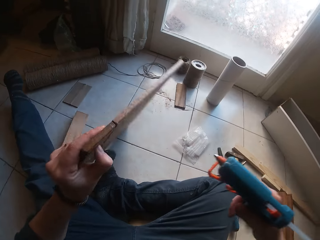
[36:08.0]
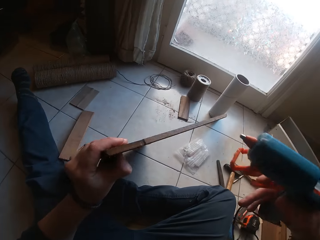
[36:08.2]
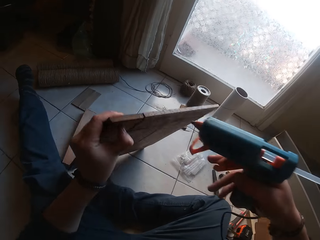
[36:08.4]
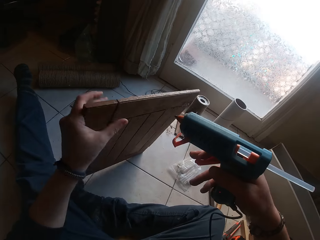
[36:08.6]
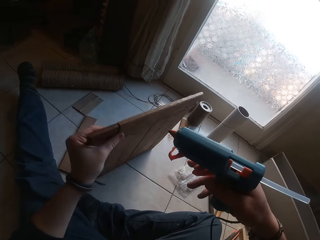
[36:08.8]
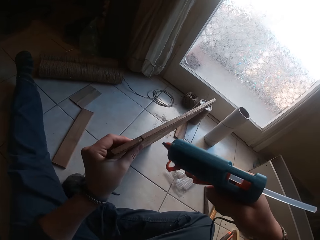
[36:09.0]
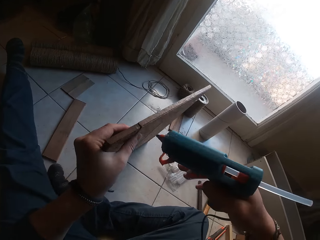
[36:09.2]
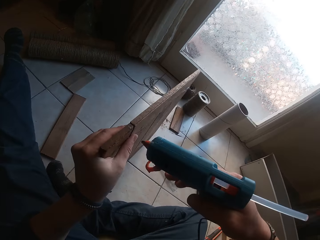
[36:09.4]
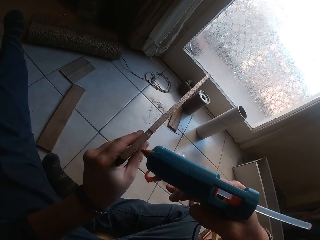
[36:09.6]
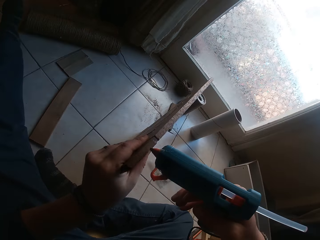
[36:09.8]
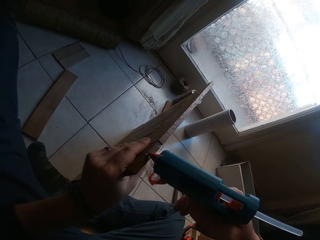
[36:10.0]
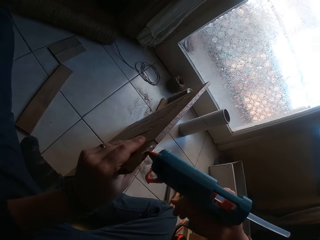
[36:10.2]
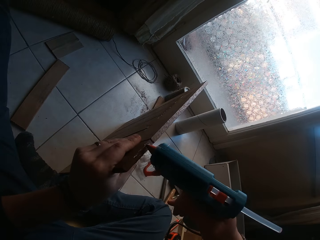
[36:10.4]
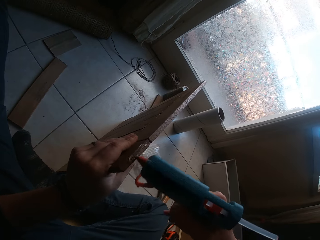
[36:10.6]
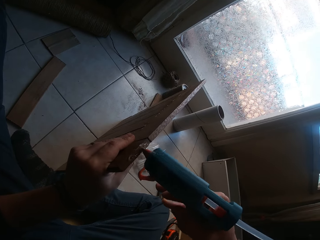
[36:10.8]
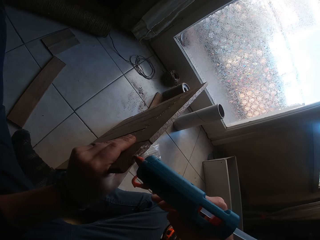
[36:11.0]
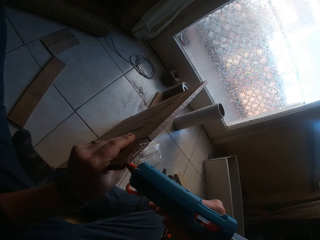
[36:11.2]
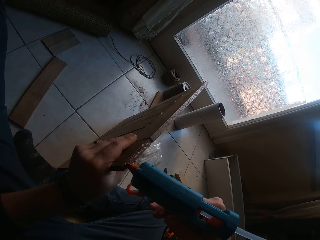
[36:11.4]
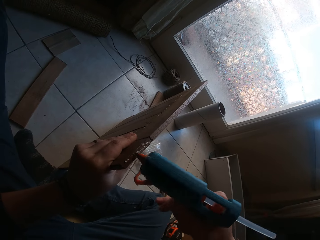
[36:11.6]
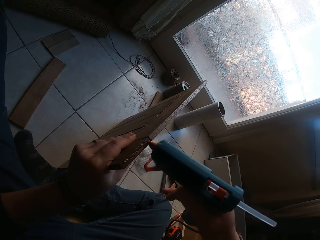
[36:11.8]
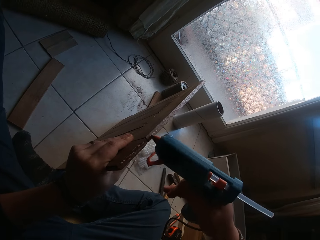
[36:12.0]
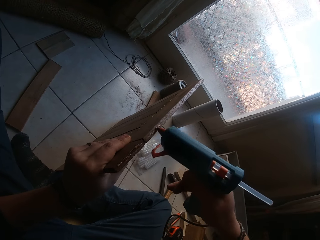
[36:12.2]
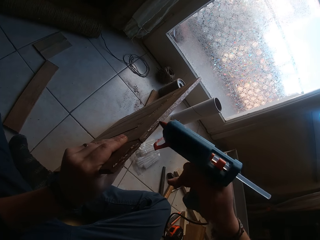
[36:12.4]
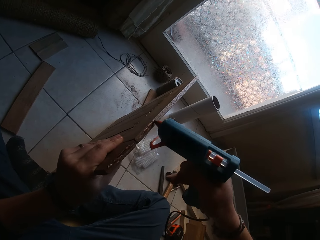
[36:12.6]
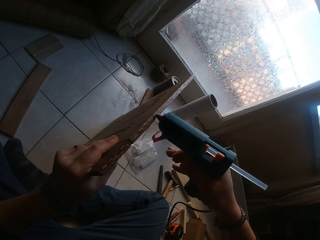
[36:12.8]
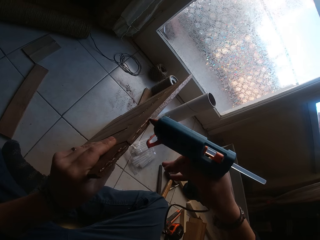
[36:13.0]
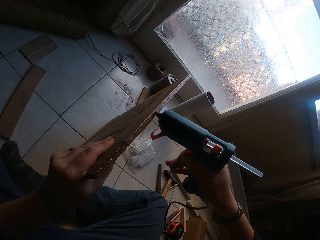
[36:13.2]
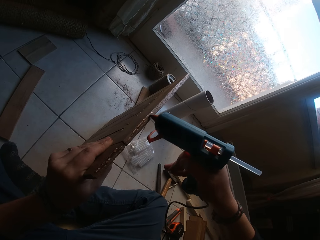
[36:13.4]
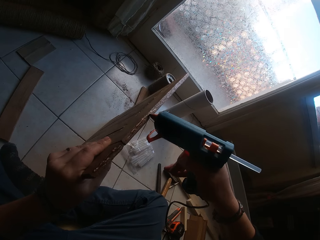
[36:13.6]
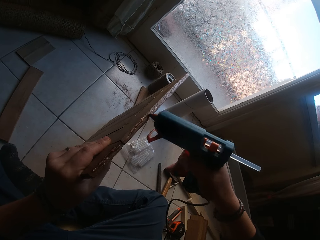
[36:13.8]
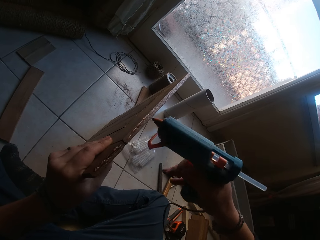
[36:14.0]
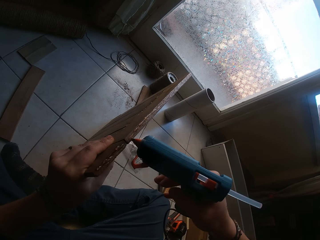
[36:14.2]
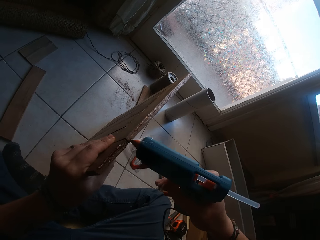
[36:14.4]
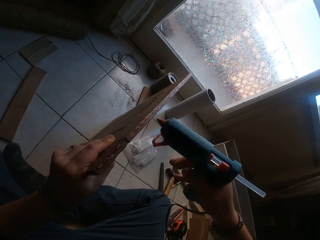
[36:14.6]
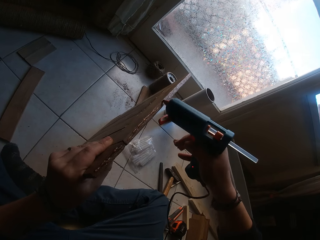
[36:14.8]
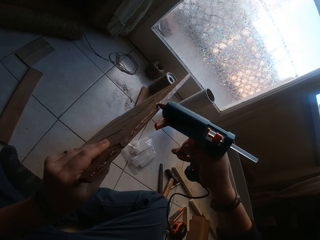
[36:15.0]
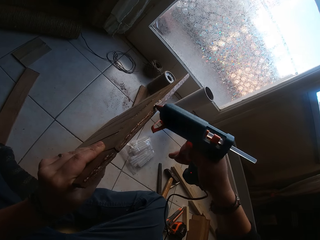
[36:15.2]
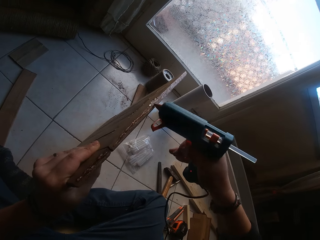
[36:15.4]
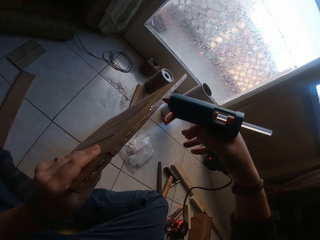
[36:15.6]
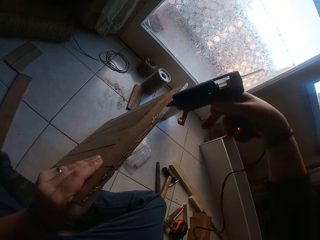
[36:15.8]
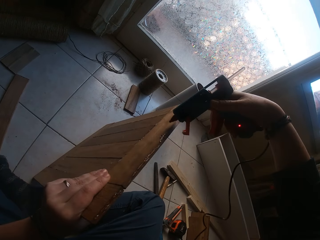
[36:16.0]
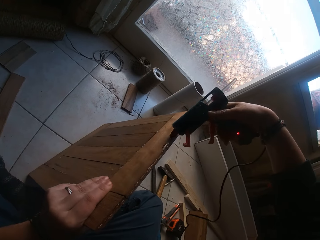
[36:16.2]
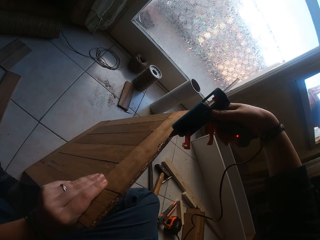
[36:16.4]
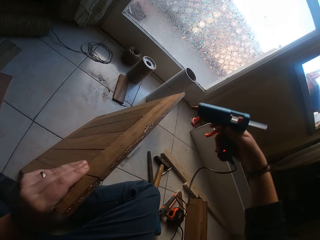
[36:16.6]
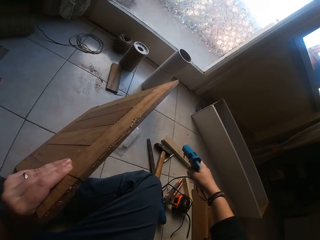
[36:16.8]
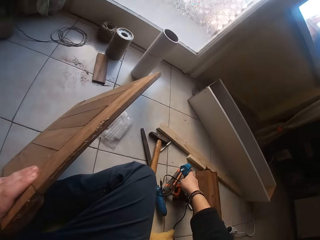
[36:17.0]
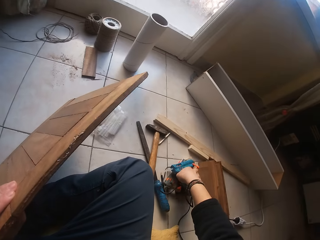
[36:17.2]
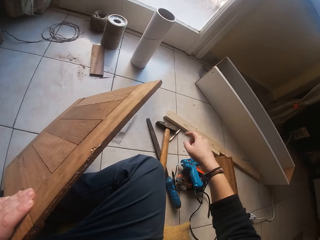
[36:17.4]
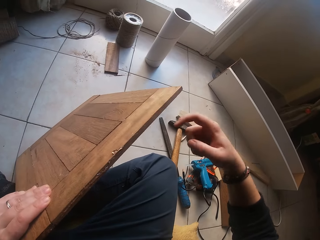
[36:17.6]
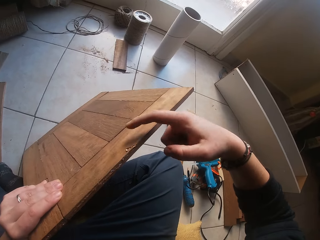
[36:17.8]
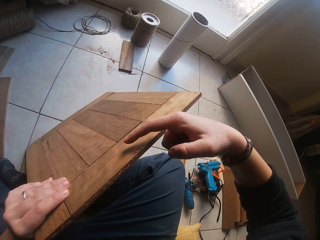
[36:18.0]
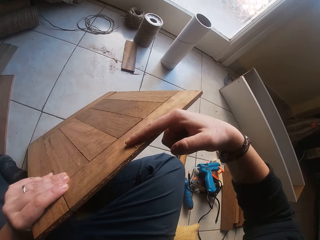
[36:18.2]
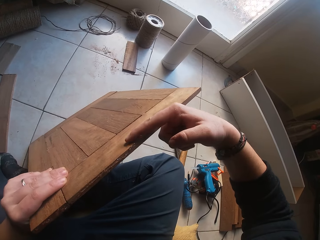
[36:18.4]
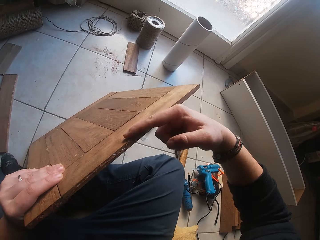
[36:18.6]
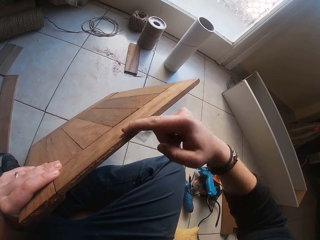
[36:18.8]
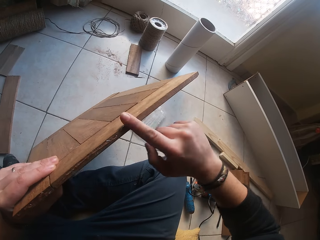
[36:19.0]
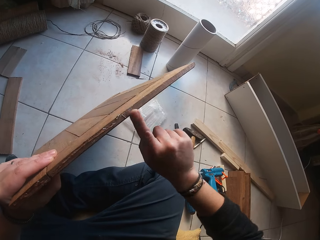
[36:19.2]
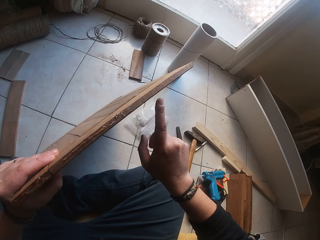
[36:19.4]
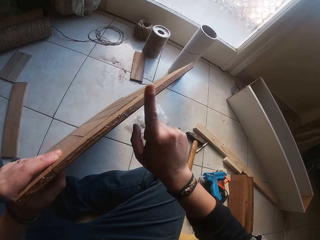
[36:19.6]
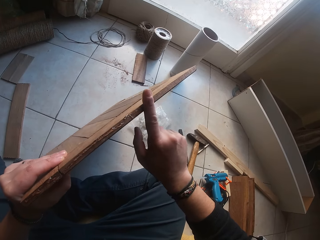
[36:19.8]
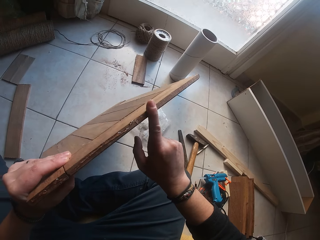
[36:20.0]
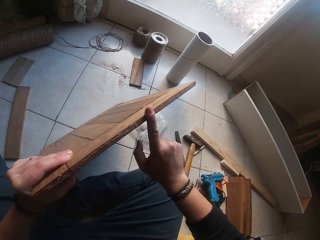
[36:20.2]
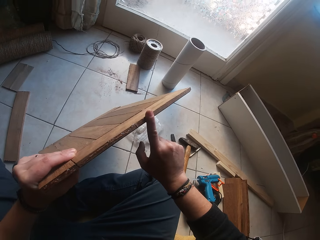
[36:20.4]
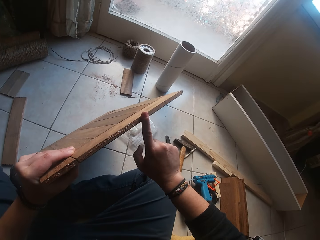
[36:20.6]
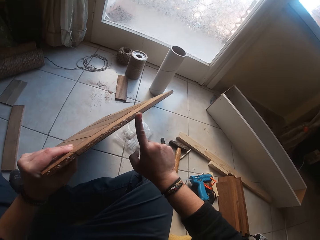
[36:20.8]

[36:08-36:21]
The camera wearer applies glue on the edges of the wooden structure with the glue gun in his right hand. He places the heating glue gun on the floor with his right hand. He moves the right hand. He applies the glue on the wood with the right hand. He cleans off excess glue on the wooden board with his right hand.

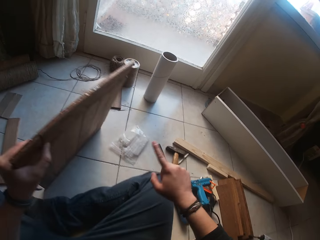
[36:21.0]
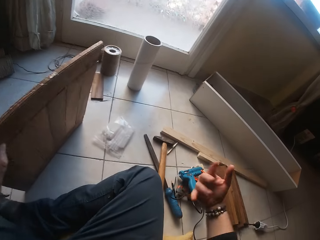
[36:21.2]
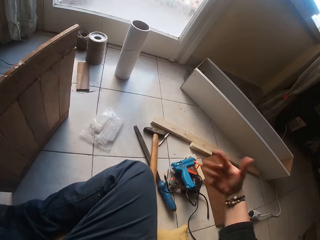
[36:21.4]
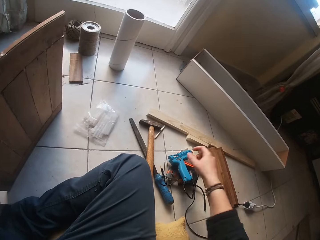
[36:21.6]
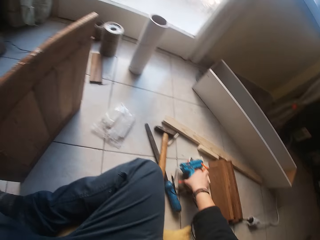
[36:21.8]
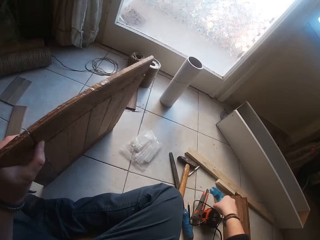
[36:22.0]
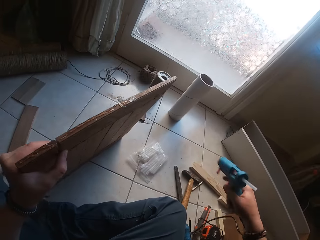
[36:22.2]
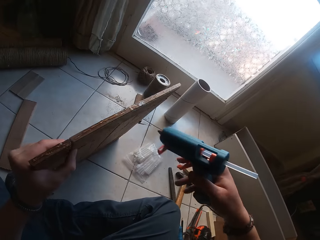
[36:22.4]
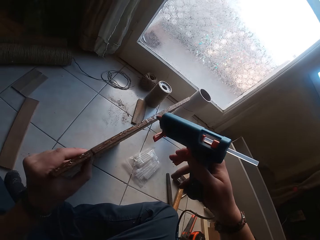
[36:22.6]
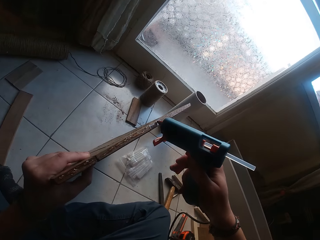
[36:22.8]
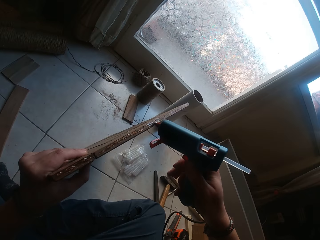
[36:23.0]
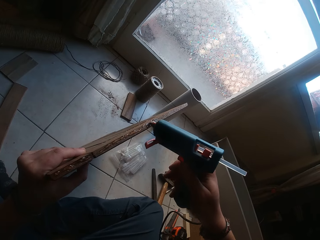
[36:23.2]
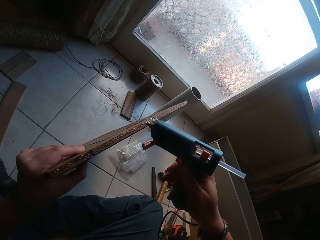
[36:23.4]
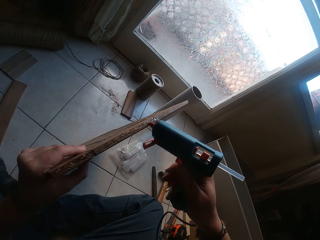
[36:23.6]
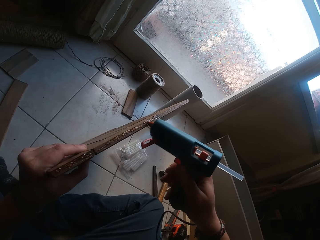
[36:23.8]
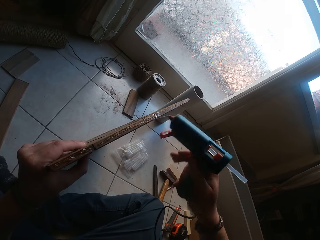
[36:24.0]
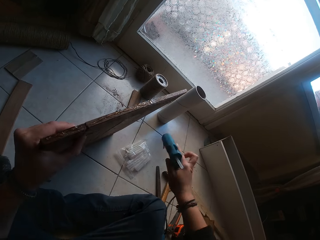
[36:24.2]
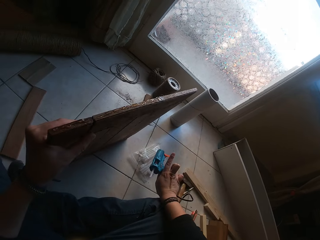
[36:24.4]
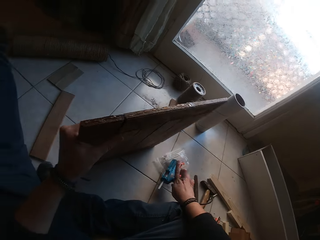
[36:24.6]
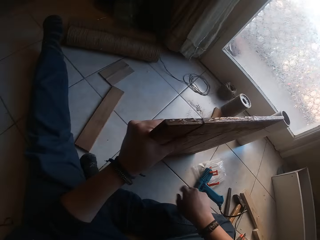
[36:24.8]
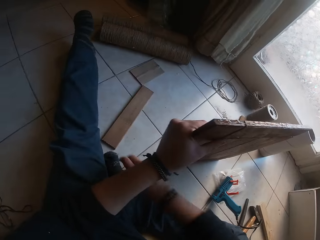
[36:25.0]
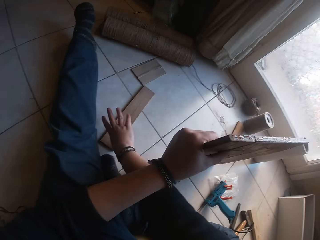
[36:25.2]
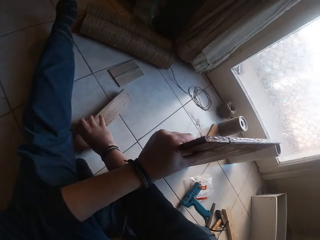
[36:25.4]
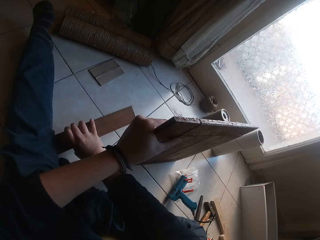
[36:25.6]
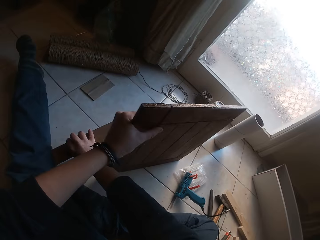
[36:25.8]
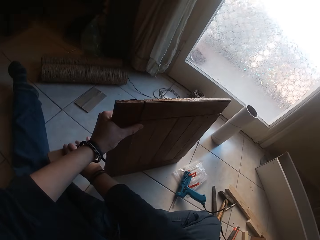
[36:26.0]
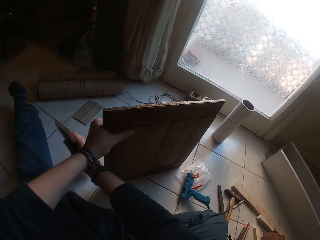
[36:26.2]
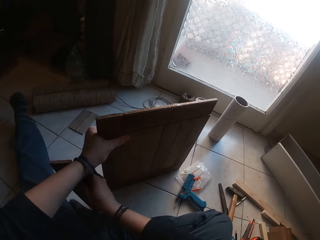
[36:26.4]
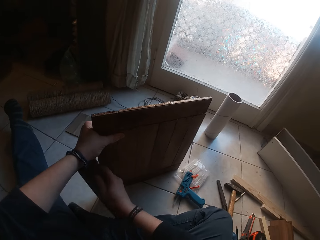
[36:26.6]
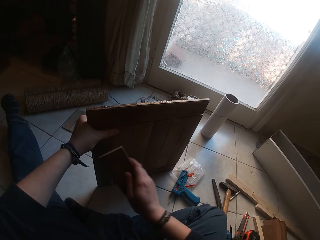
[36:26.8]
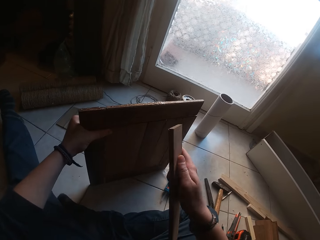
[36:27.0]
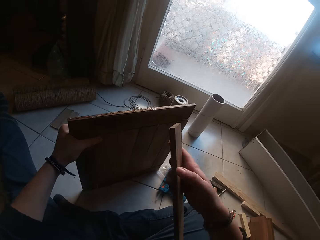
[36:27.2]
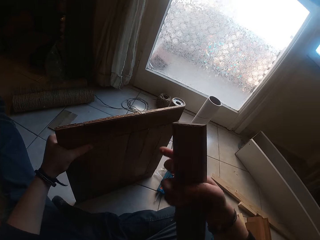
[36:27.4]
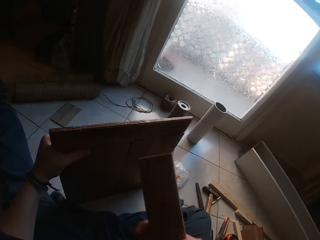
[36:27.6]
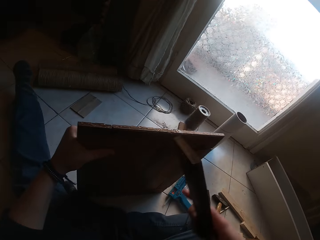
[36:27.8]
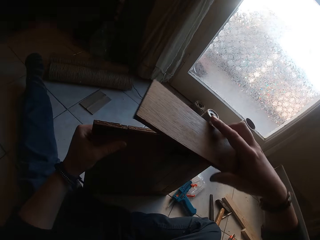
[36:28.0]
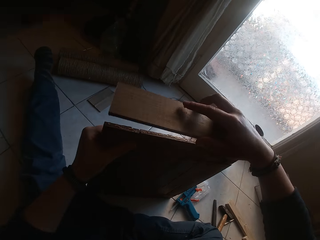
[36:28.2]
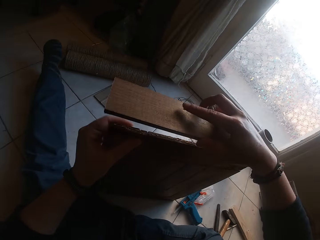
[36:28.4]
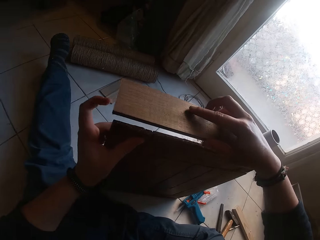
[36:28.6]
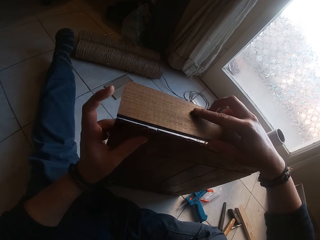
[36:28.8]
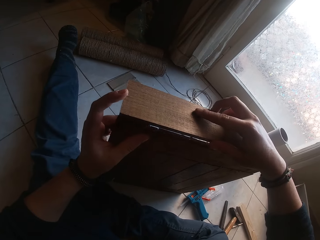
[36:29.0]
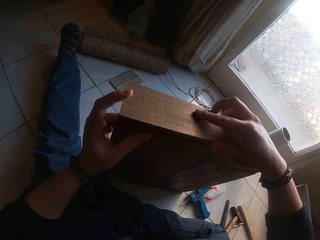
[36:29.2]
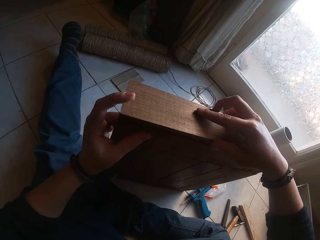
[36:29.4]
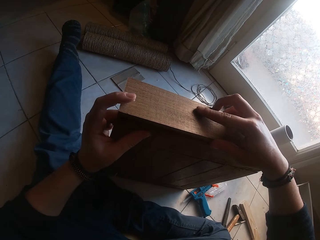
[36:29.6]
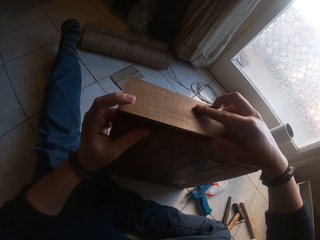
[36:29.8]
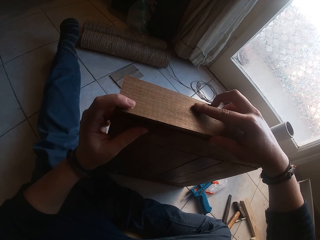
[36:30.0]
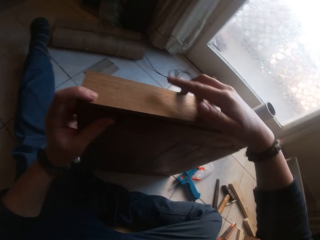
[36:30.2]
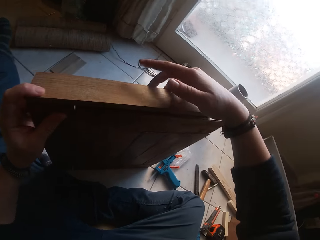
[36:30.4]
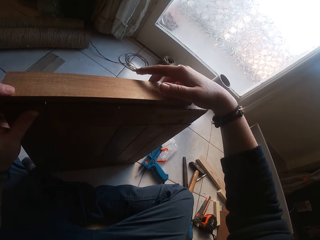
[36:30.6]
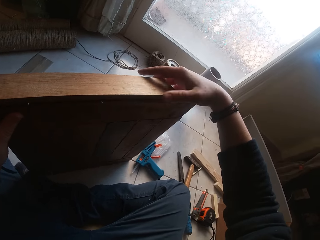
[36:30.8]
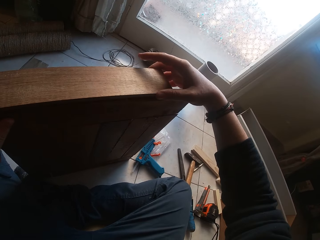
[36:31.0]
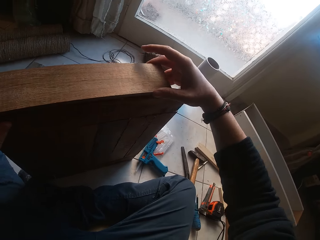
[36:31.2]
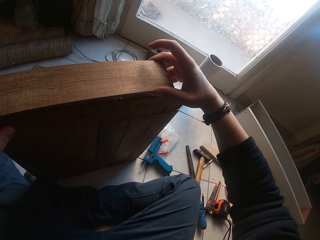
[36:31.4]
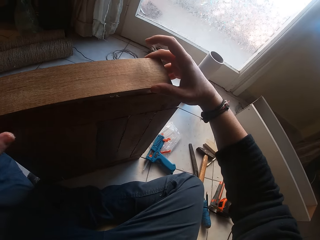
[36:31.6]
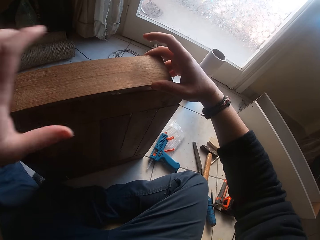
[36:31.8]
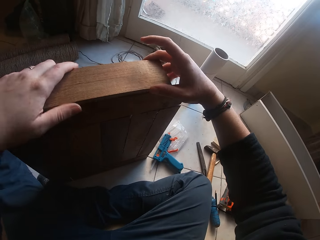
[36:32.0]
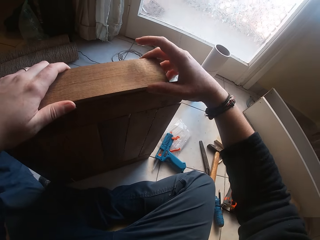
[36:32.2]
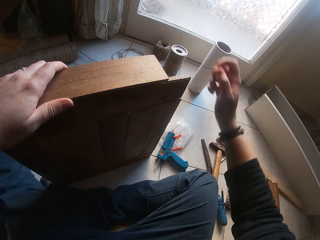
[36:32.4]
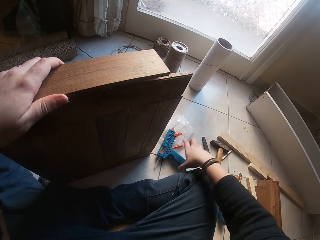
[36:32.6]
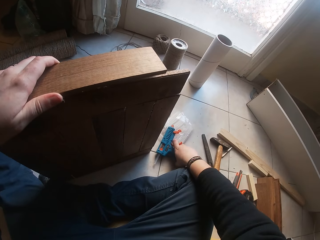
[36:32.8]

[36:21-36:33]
The camera wearer moves the right hand. He shakes the right hand. He picks up the heating glue gun with his right hand. He moves the glue gun. He applies glue to the side of the wooden board with the heating glue gun in his right hand. He moves the glue gun. He places the heating glue gun on the floor. He moves the right hand. He picks a wood plank on the floor with his right hand. He pulls the wood and lifts the piece of wood. He attaches the wood plank to the side of the wooden board with his right hand. He places the wood on top of another. He presses the wood.
